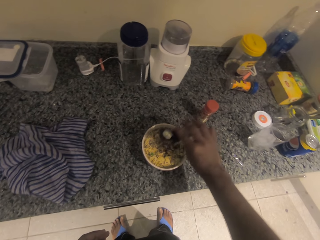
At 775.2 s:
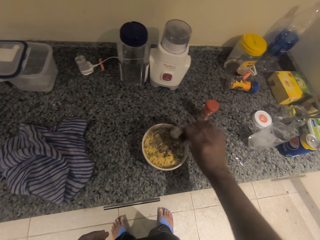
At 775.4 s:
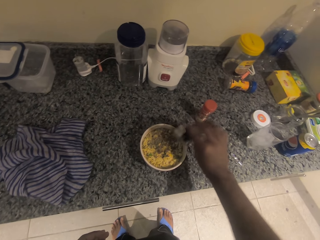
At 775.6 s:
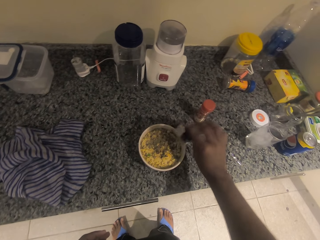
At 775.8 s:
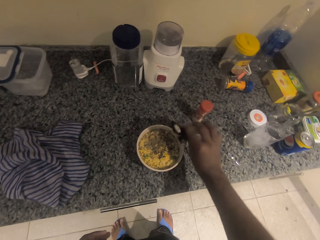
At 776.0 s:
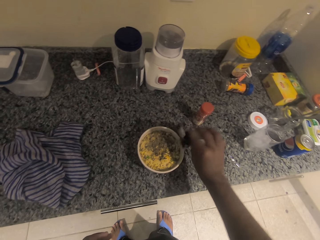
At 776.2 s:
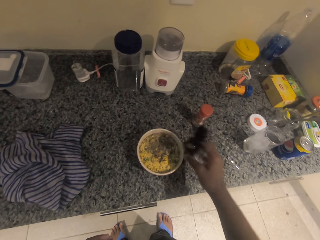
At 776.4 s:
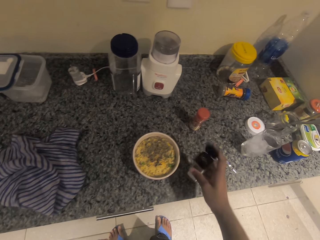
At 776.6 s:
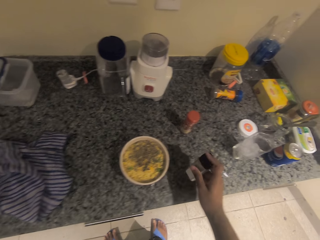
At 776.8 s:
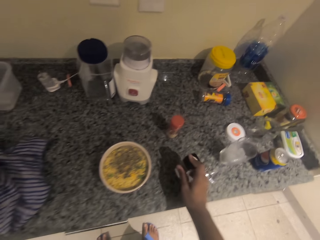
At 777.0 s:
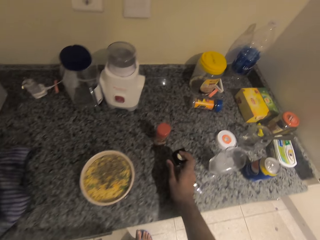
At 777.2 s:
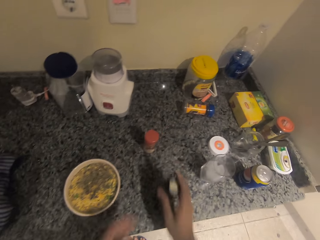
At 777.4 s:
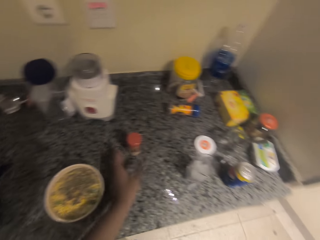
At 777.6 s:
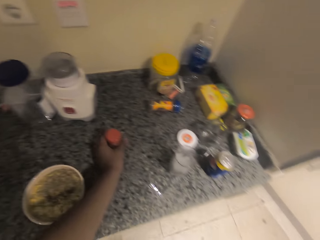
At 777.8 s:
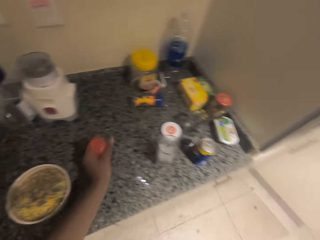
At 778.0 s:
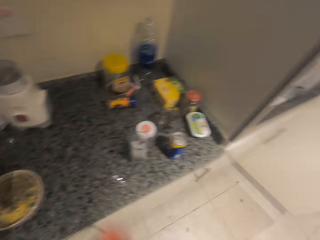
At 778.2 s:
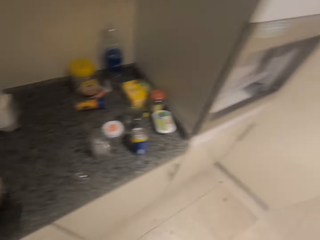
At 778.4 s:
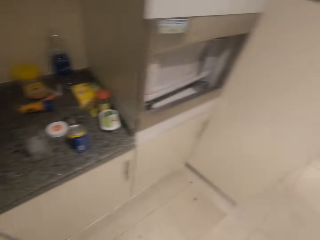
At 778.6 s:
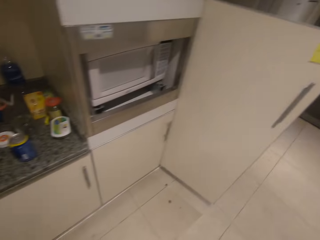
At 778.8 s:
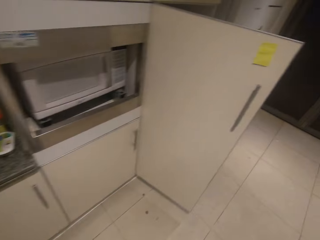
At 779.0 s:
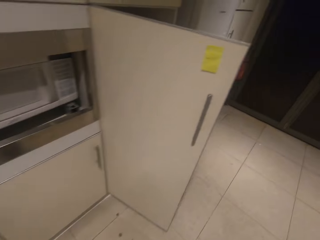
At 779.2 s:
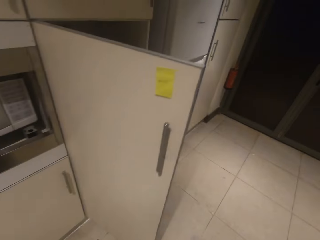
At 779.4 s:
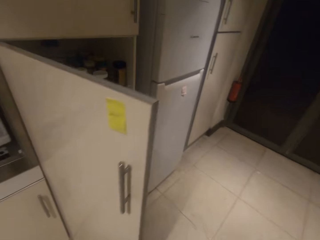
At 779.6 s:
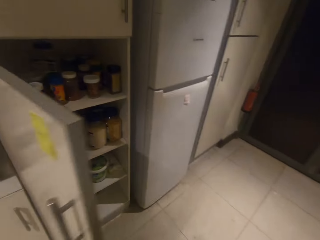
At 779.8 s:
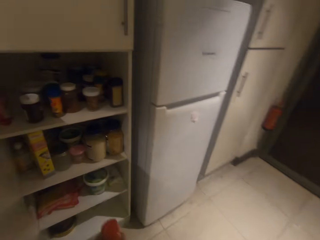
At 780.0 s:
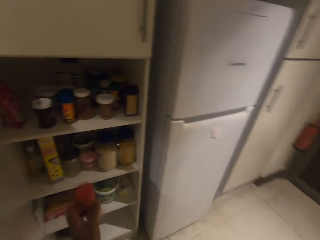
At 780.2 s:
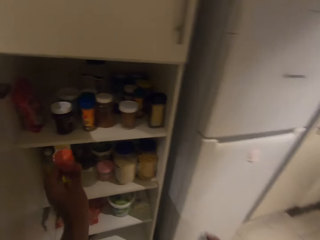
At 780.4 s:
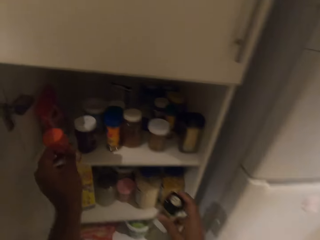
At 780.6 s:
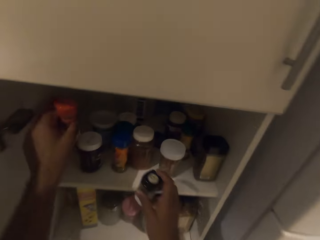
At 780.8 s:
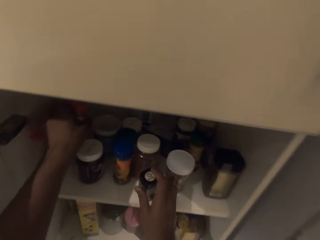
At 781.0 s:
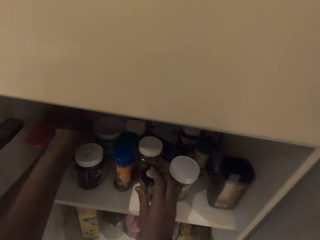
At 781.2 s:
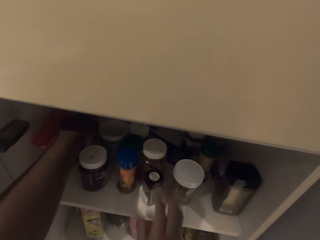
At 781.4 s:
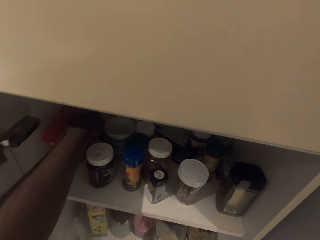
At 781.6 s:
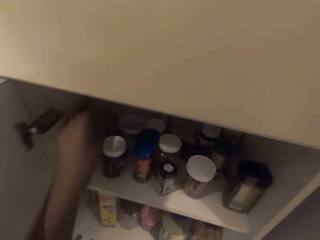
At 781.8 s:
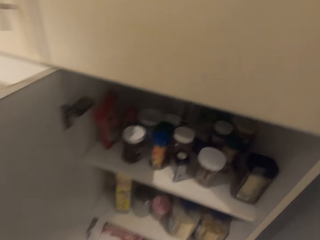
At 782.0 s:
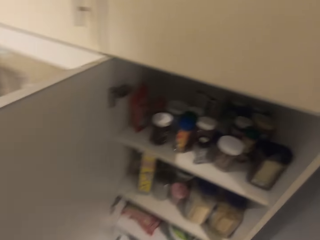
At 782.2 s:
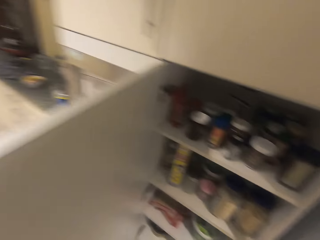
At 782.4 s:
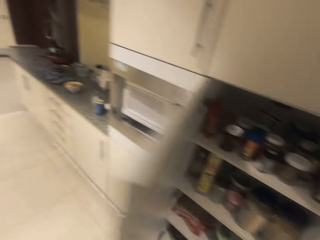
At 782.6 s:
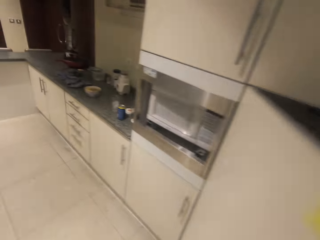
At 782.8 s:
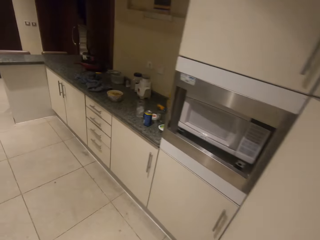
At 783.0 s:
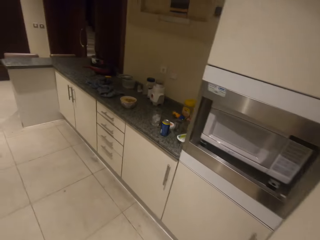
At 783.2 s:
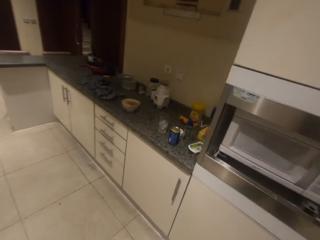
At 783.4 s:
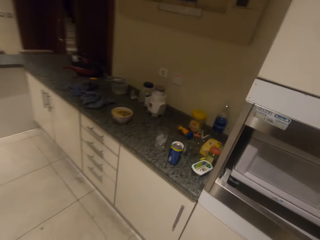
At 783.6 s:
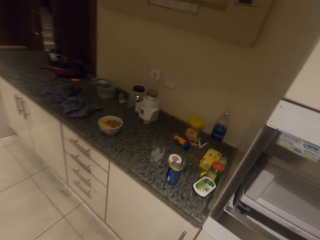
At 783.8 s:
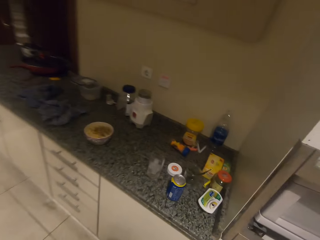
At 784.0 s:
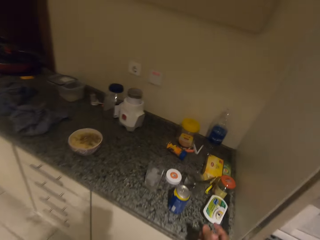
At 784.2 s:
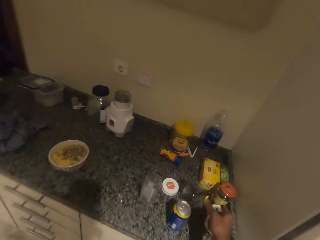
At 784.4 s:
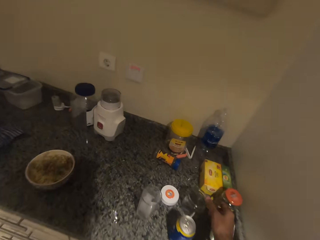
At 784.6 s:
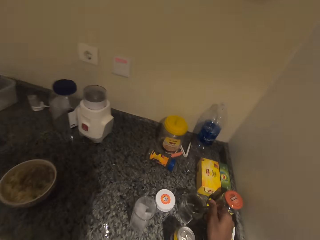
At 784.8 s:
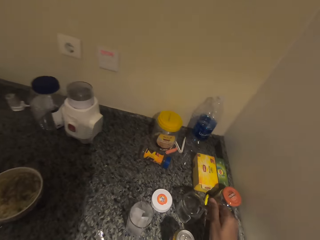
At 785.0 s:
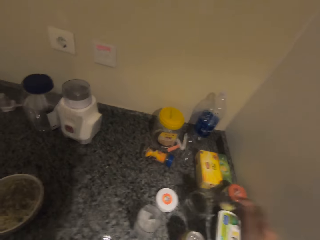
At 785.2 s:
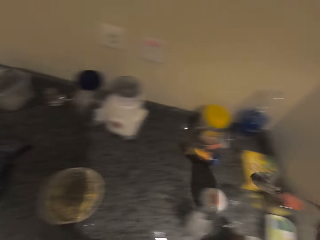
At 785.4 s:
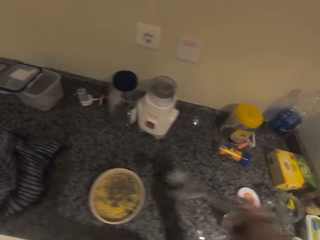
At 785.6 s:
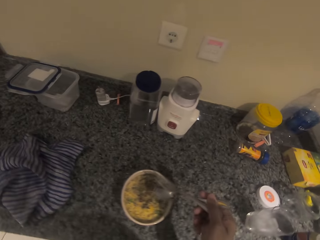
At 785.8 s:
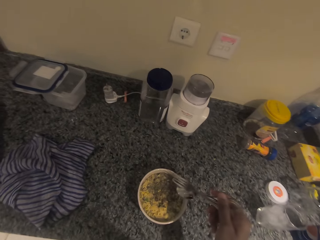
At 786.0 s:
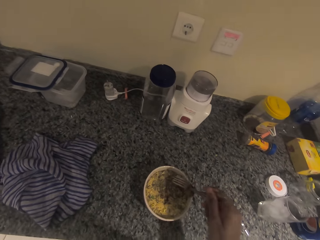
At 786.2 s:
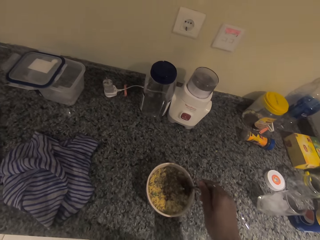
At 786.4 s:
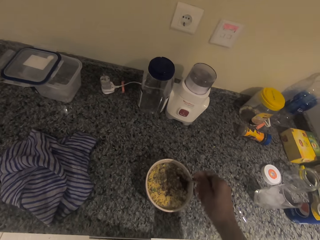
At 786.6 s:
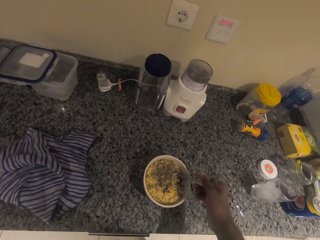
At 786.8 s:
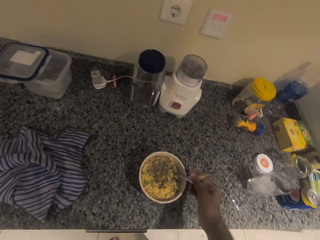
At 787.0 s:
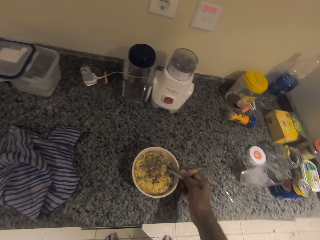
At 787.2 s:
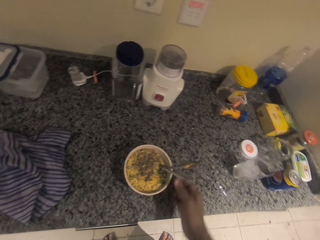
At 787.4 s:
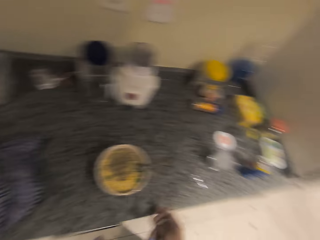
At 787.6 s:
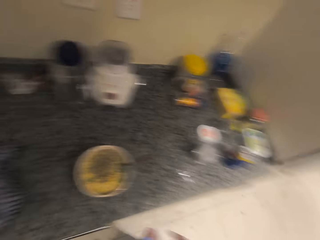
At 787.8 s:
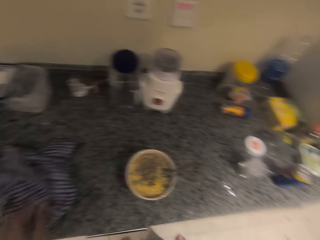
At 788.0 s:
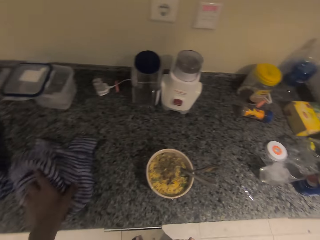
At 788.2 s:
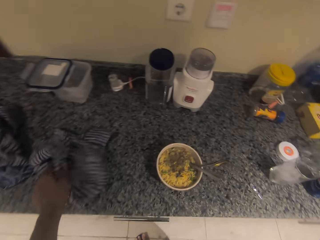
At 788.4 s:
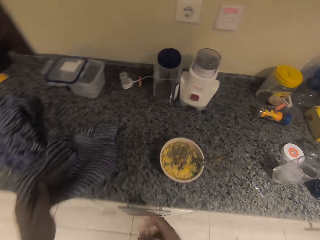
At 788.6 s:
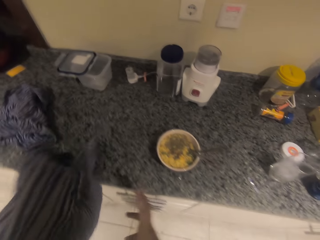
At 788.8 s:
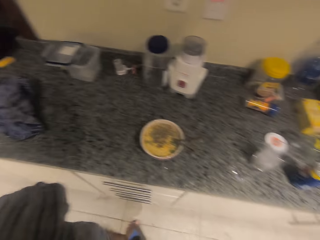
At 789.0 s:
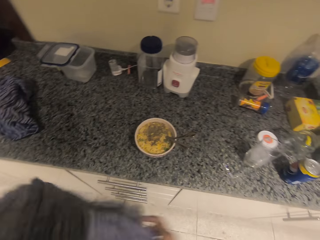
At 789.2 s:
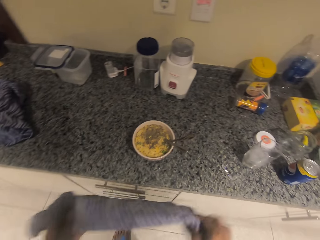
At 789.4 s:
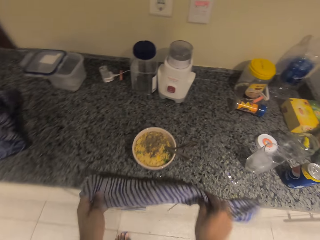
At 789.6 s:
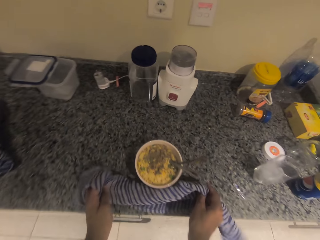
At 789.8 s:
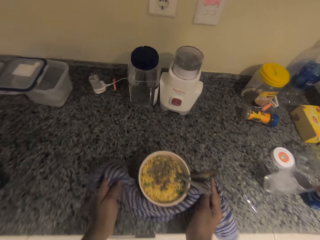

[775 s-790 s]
The camera wearer puts something on the table. They put the spices in the cabinet. They return something in the fridge. They close the cabinet. They close the fridge. They take the spoon from the plate and put the spoon on the food. They take the piece of cloth from the table.

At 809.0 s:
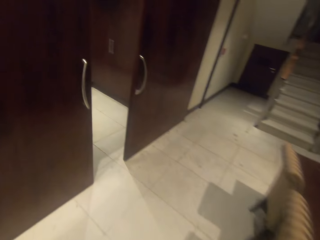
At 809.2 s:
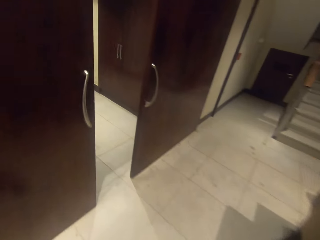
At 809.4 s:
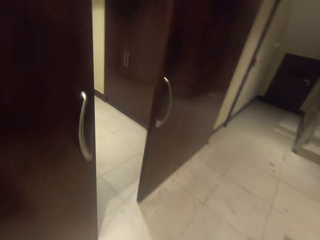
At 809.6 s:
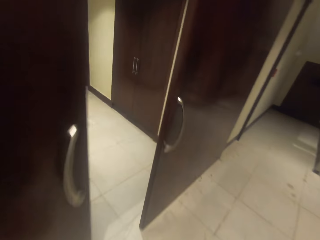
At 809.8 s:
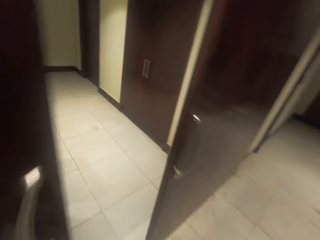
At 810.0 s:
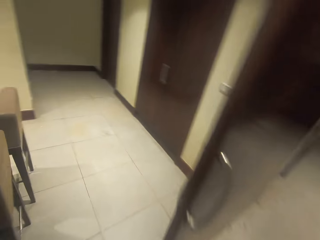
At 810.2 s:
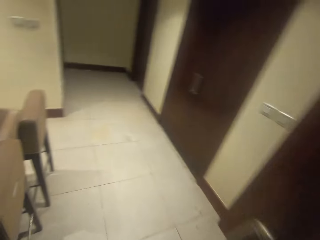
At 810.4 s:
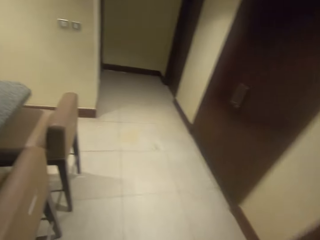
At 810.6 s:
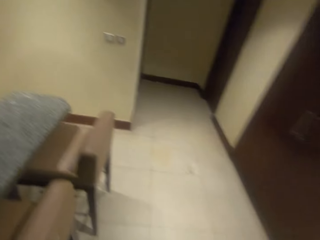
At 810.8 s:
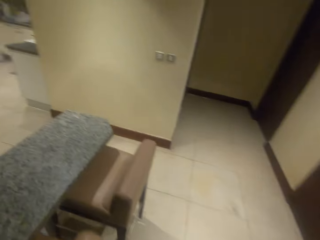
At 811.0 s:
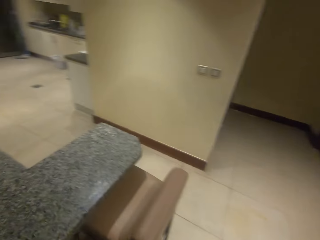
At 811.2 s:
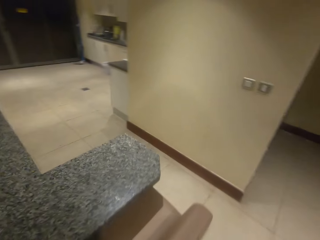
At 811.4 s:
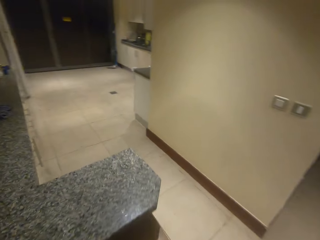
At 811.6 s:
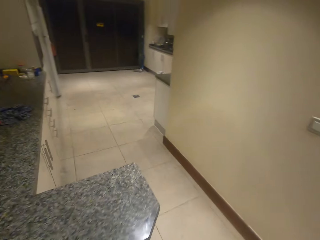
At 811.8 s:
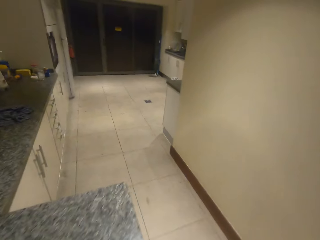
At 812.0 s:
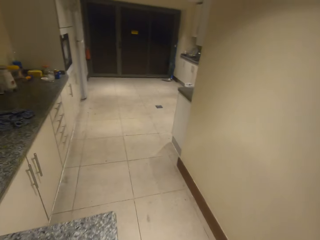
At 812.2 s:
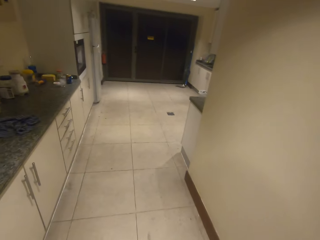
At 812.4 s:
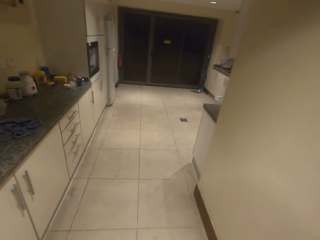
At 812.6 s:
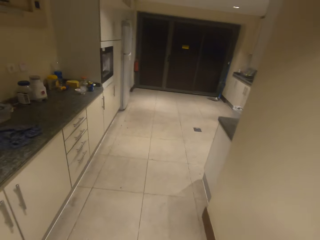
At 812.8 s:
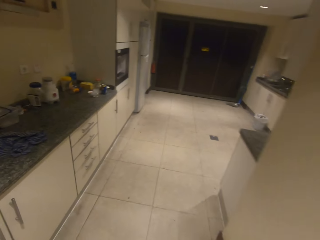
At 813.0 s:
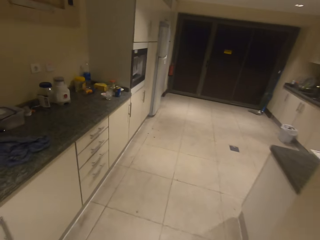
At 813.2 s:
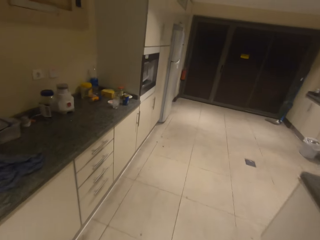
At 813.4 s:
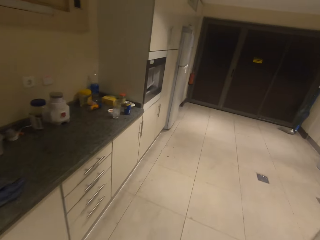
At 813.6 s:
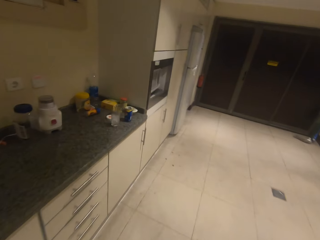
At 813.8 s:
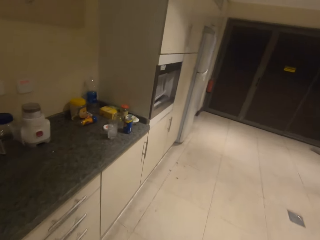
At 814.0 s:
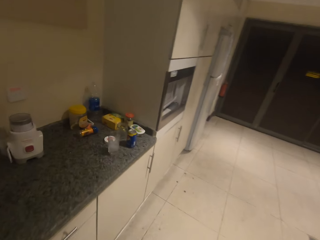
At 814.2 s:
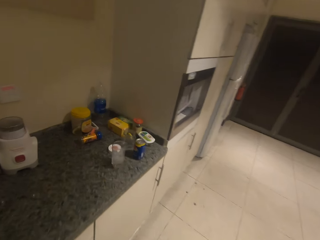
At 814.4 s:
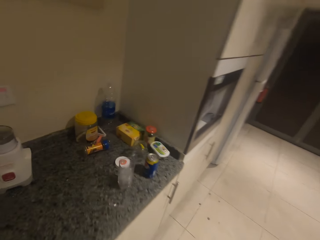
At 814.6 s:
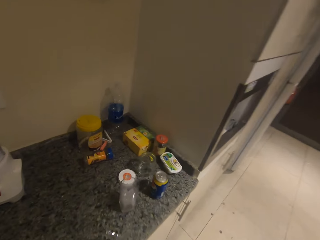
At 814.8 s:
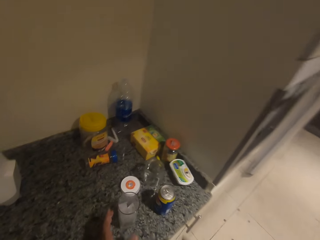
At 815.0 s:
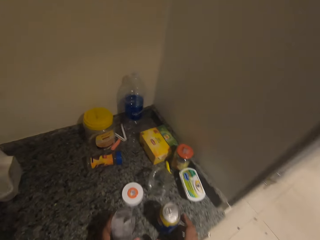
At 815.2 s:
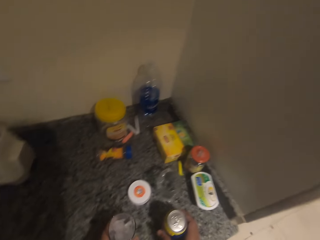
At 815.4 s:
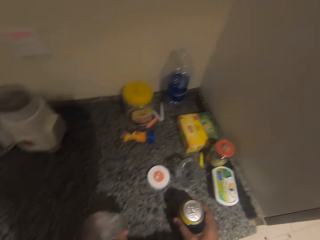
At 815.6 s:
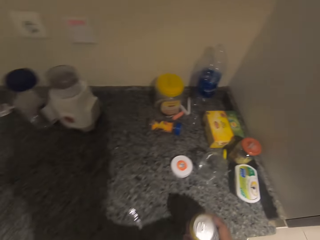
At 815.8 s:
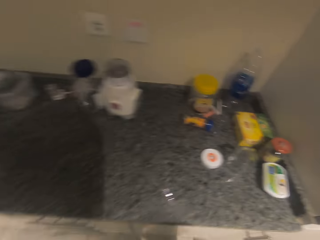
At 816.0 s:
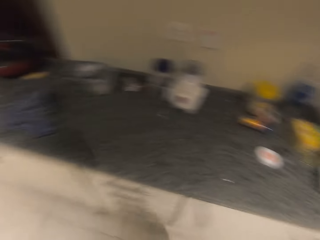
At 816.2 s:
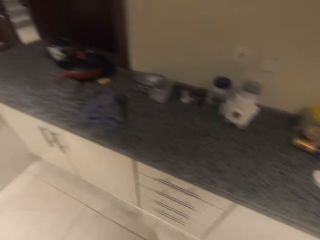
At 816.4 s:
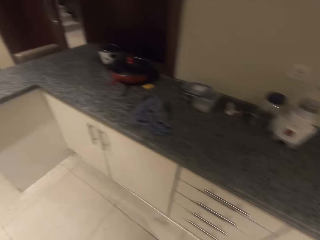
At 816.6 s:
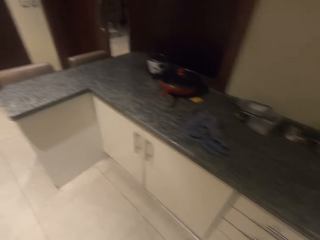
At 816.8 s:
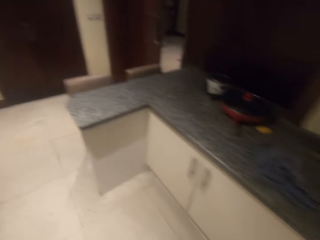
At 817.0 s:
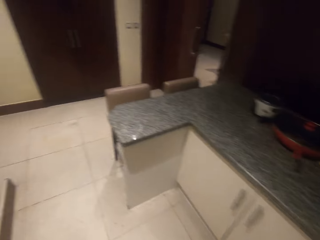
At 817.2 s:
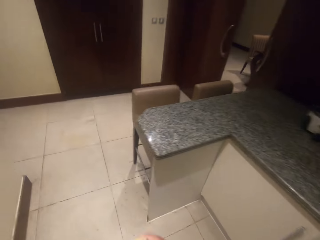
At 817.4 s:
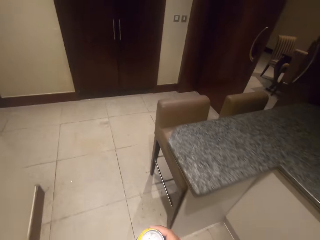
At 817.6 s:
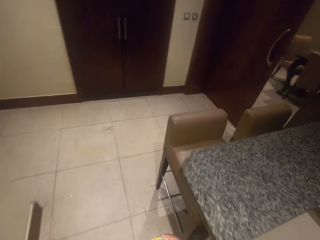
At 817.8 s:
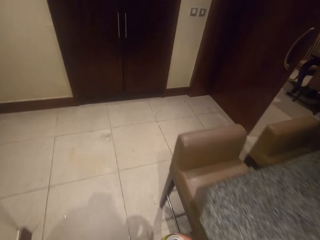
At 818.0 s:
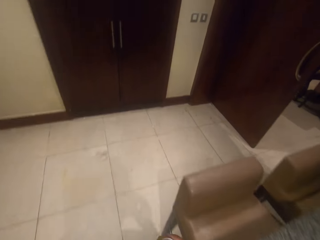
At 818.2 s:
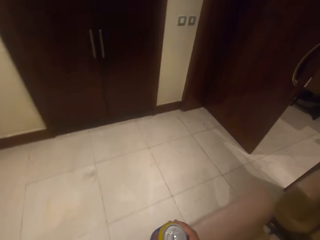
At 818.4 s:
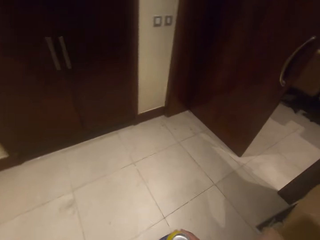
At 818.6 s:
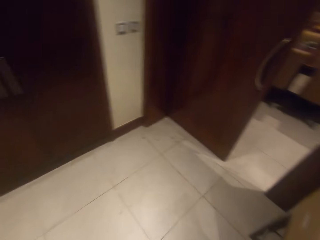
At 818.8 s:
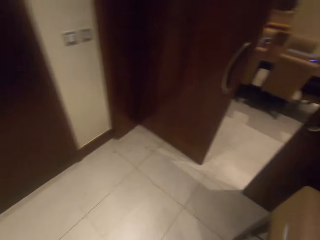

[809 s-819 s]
The camera wearer walks in the kitchen. They take the glass with ice and the drink from the table.
